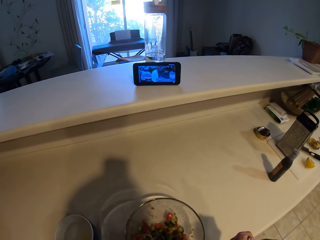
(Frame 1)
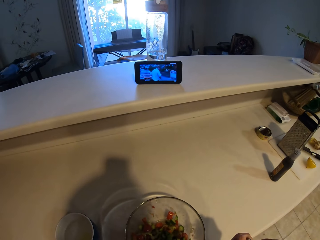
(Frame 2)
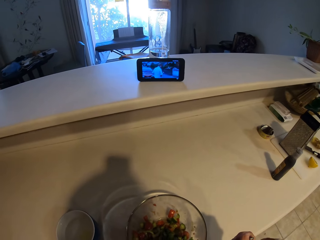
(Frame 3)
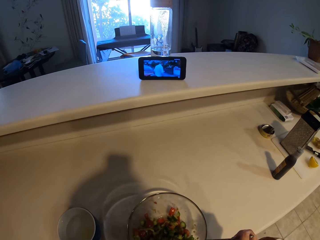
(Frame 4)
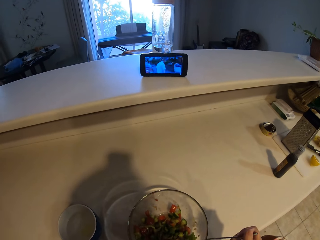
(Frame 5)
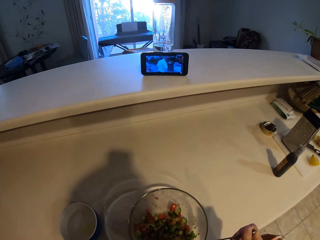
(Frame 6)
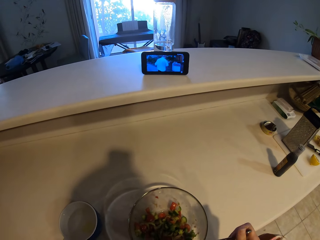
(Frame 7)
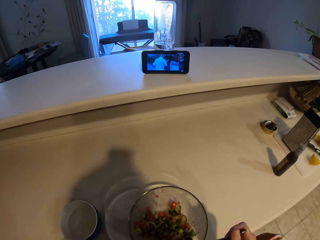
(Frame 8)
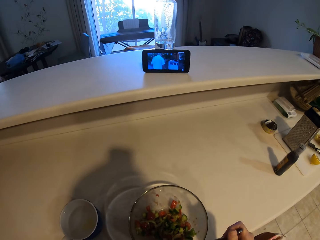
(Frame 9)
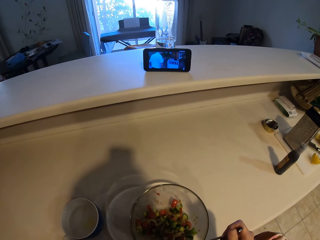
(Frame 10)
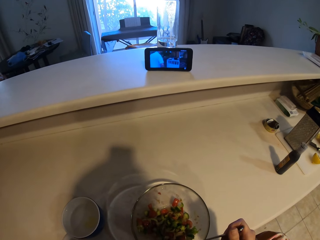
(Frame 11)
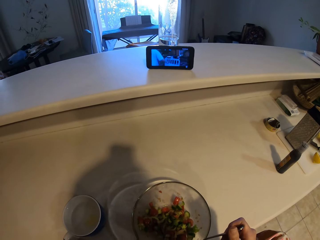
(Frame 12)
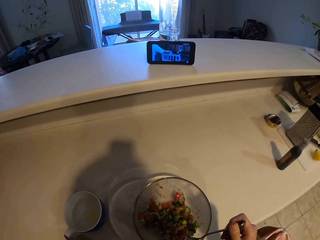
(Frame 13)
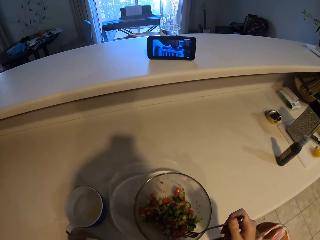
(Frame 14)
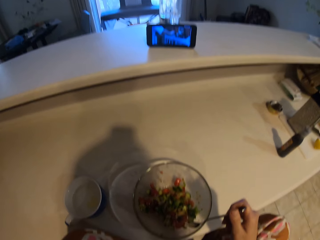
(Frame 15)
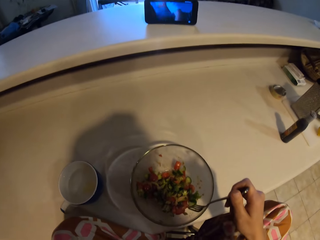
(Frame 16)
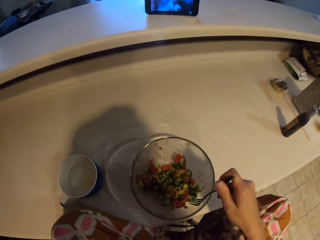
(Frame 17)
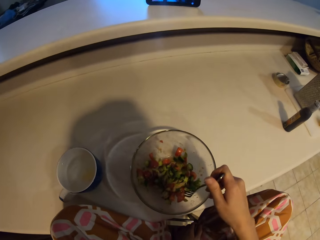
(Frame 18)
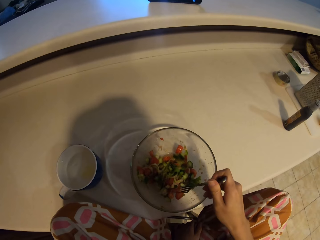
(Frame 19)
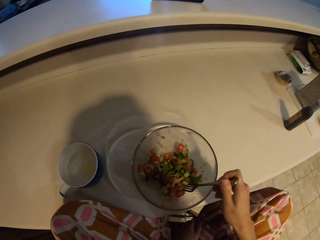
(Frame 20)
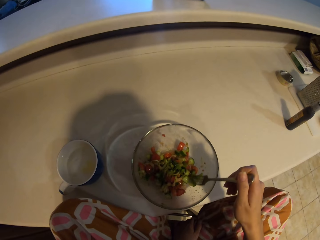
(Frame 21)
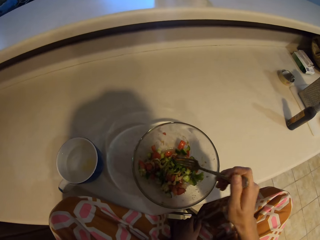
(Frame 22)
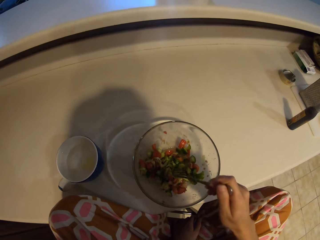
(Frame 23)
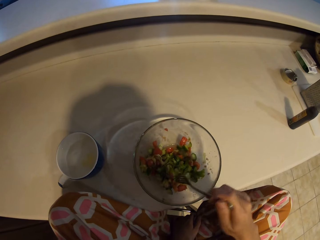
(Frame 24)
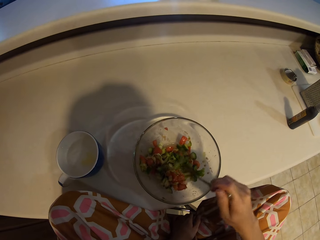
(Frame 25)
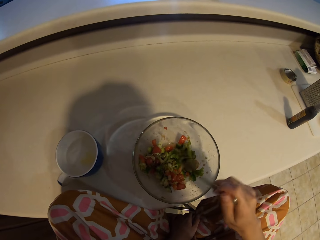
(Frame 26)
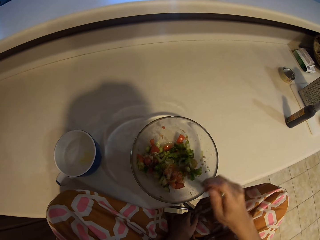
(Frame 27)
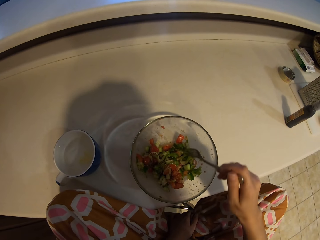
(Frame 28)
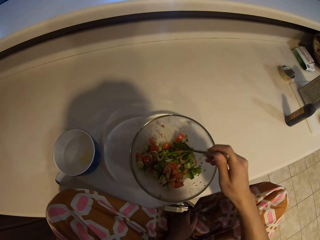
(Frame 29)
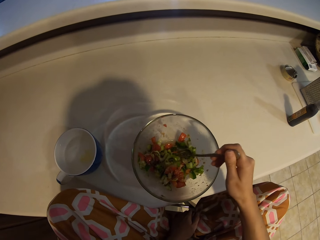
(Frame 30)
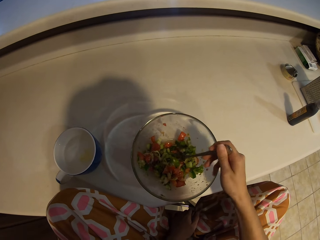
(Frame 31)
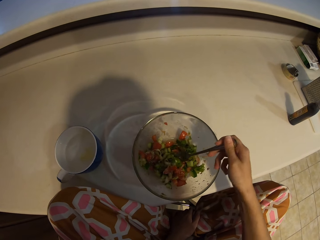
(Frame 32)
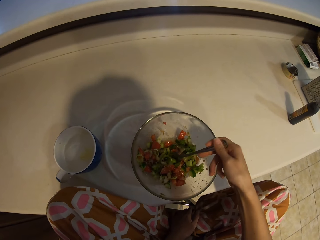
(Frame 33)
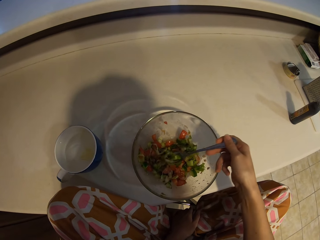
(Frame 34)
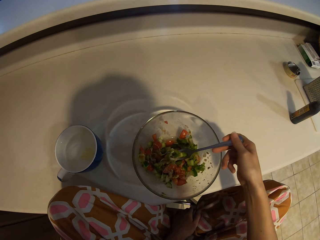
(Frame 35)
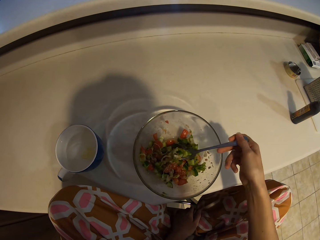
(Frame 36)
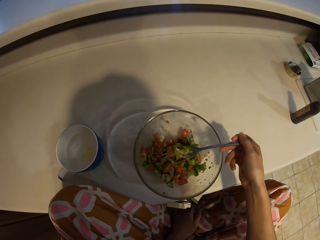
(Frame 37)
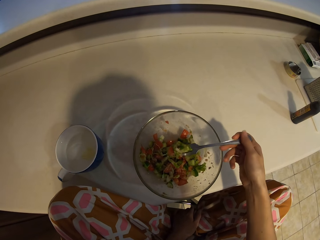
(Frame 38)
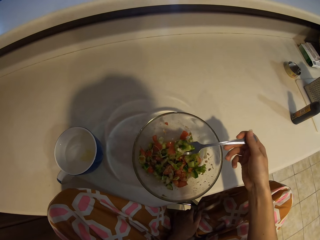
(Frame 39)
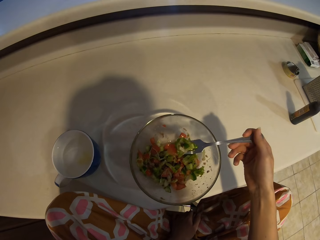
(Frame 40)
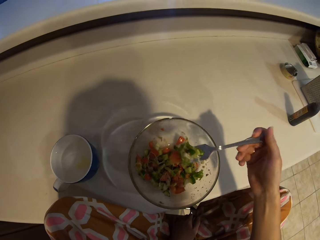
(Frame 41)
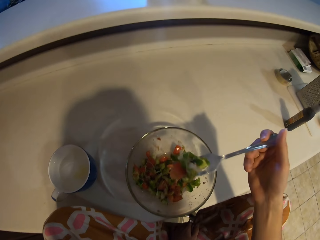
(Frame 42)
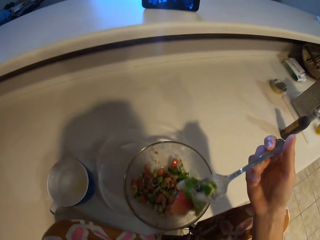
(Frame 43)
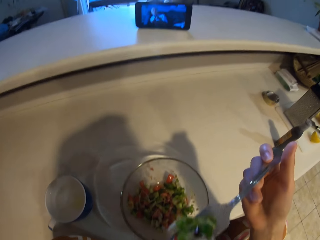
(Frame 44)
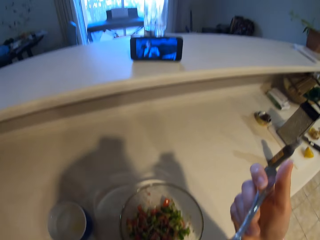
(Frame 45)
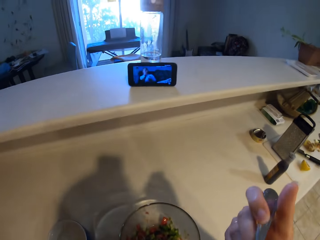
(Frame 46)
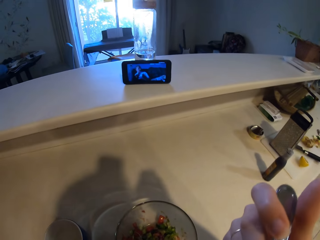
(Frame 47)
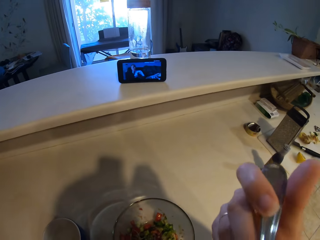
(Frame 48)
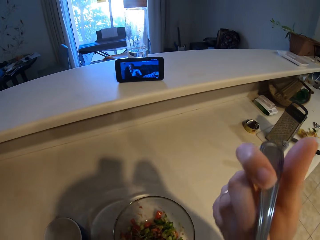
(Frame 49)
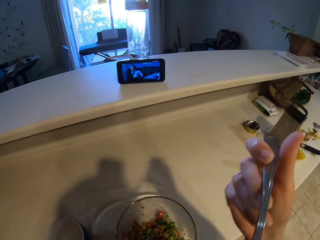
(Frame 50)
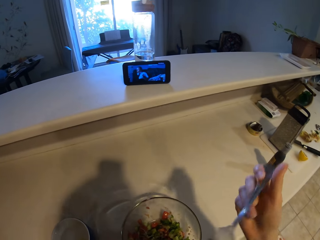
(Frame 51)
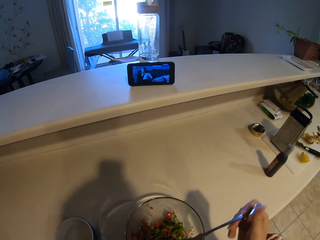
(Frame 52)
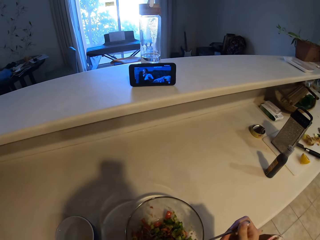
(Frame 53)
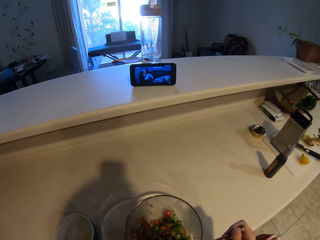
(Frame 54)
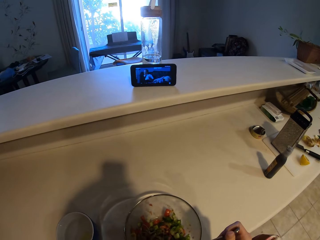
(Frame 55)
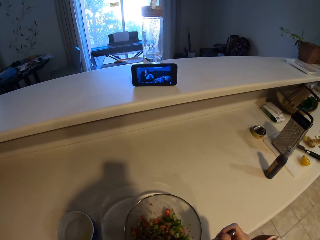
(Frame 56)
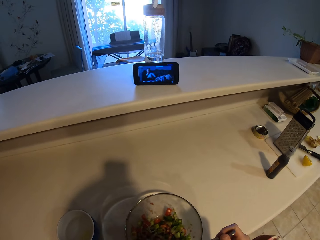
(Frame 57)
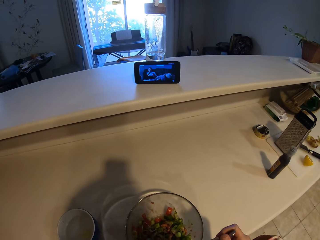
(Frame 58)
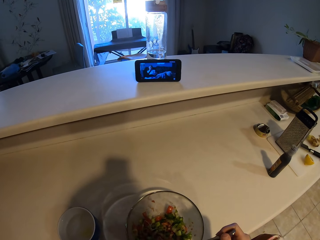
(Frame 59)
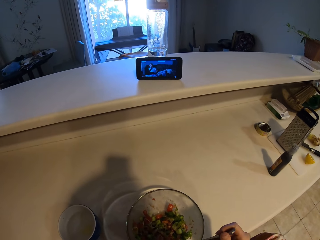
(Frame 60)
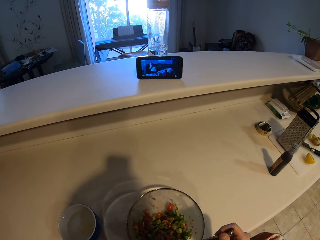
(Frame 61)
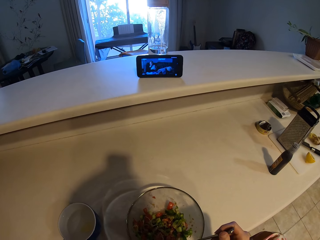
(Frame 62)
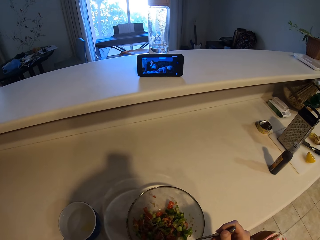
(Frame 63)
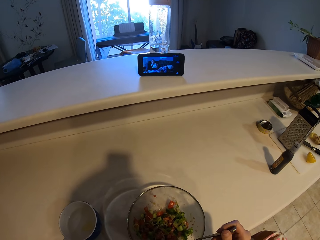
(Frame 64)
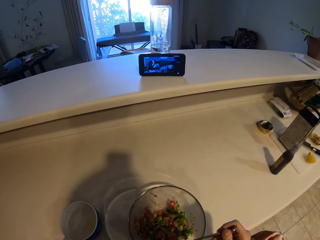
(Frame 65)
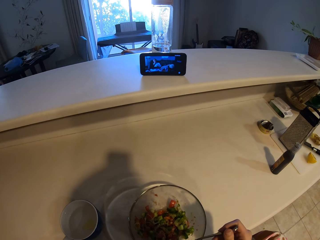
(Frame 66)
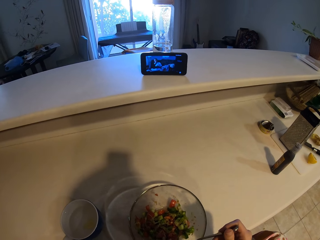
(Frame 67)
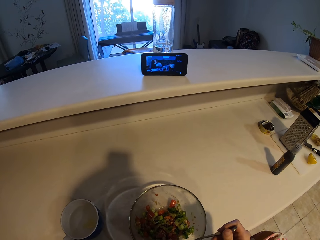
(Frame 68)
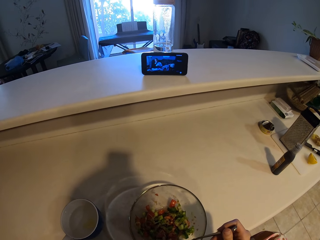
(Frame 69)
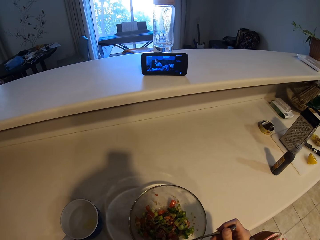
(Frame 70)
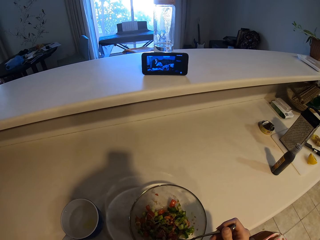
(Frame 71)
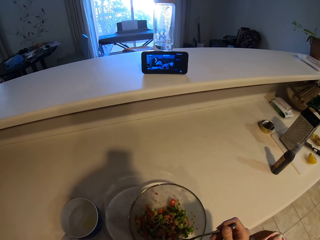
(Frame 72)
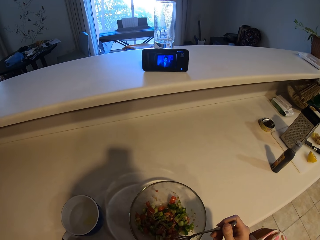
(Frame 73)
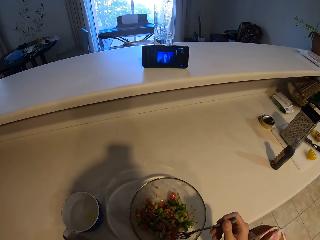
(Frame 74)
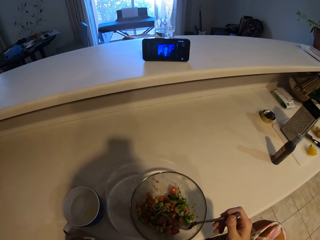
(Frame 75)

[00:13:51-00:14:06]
The camera wearer puts a fork in the bowl. They watch a movie on the phone. They stir the food. They scoop the food. They lift the fork. They eat the food. They put the fork in the bowl. They watch a movie on the phone again.

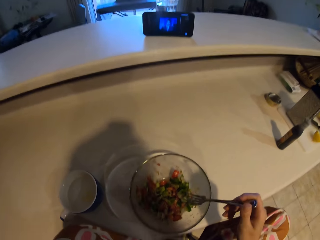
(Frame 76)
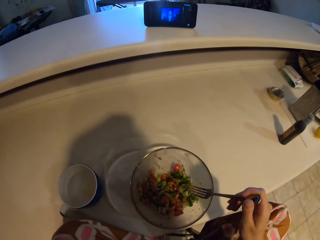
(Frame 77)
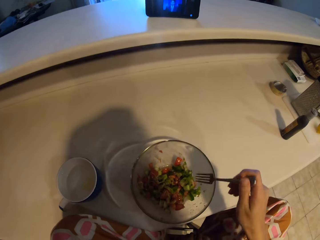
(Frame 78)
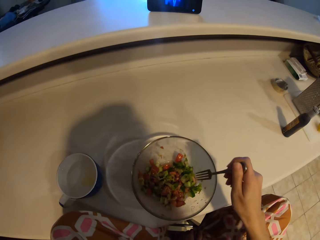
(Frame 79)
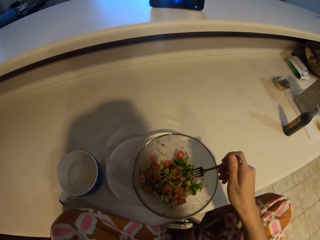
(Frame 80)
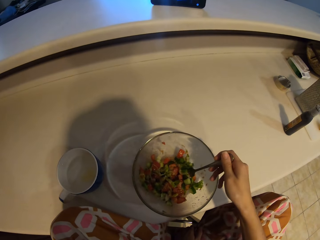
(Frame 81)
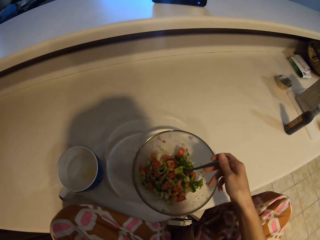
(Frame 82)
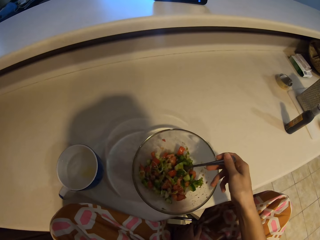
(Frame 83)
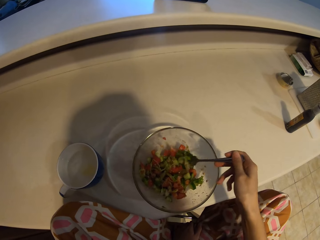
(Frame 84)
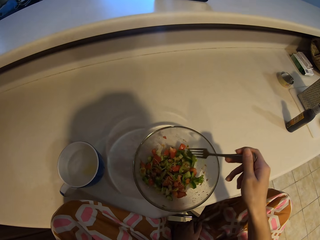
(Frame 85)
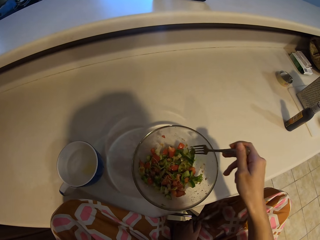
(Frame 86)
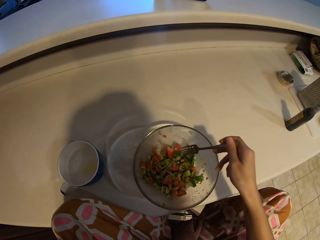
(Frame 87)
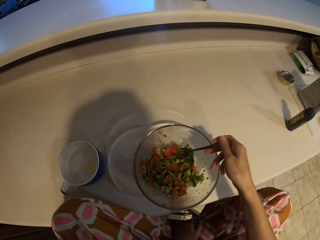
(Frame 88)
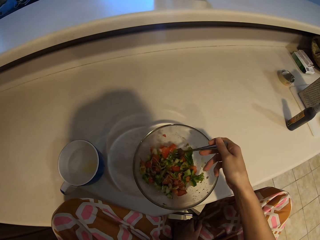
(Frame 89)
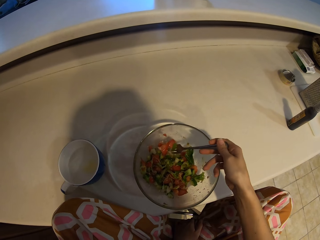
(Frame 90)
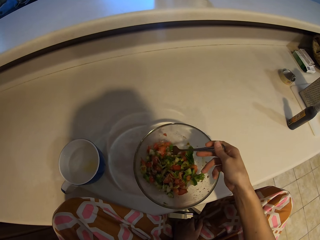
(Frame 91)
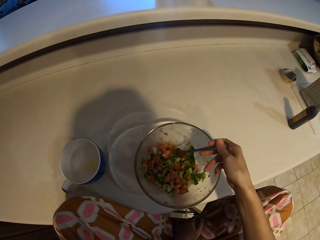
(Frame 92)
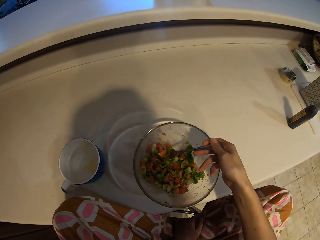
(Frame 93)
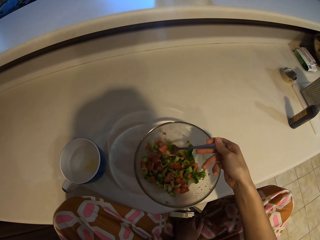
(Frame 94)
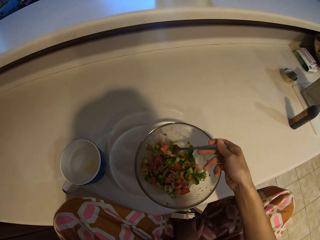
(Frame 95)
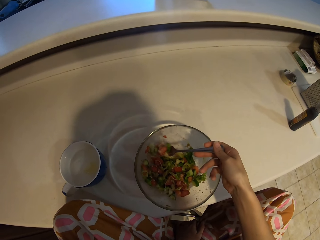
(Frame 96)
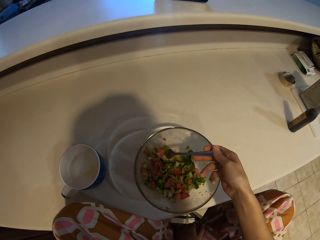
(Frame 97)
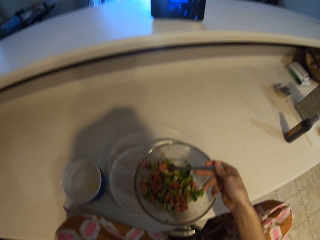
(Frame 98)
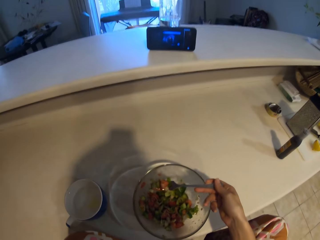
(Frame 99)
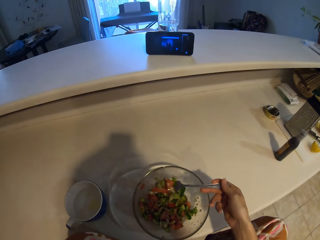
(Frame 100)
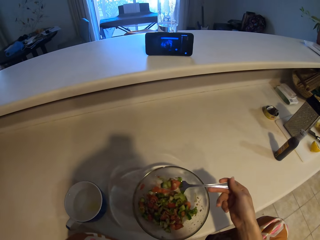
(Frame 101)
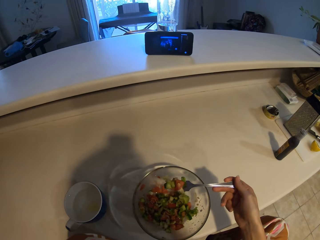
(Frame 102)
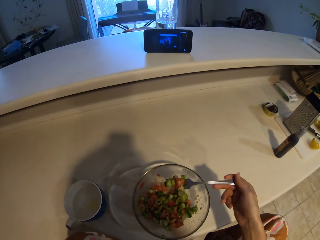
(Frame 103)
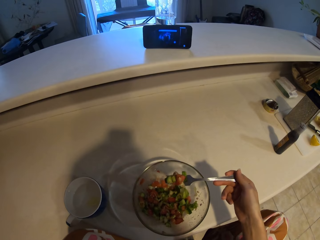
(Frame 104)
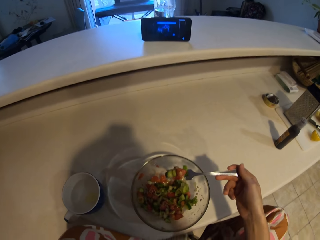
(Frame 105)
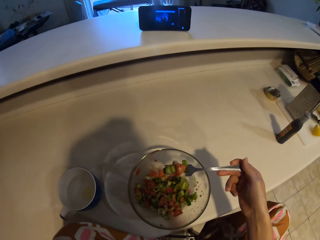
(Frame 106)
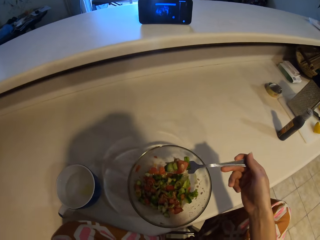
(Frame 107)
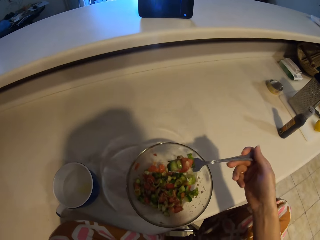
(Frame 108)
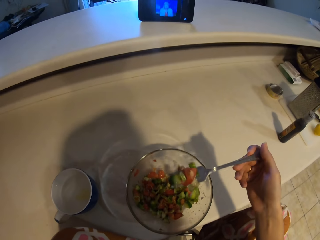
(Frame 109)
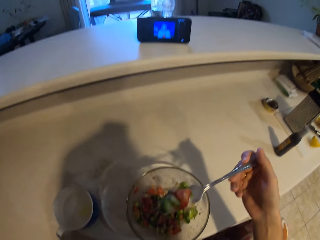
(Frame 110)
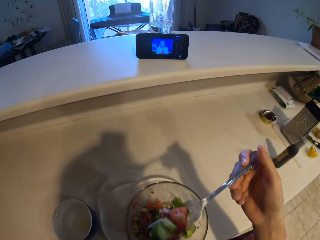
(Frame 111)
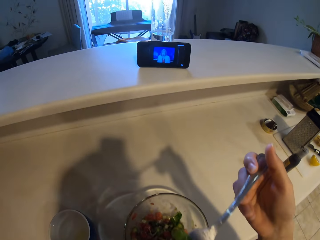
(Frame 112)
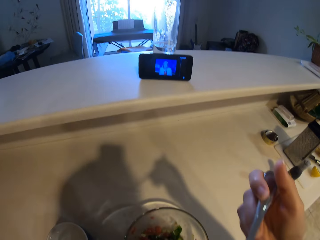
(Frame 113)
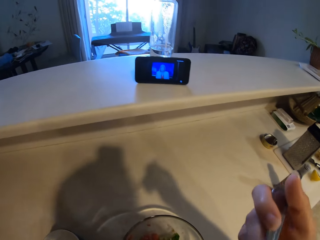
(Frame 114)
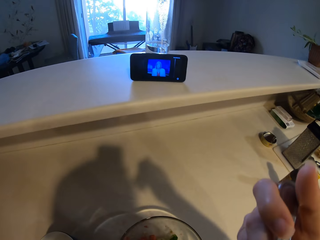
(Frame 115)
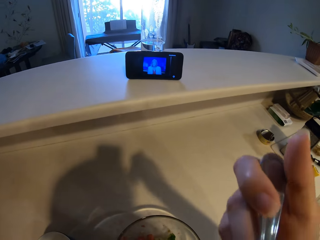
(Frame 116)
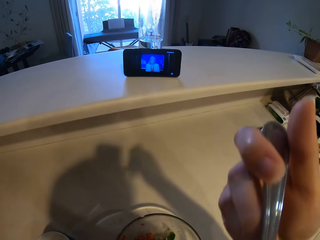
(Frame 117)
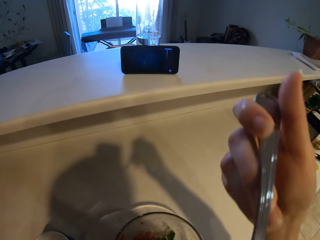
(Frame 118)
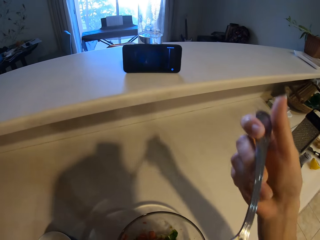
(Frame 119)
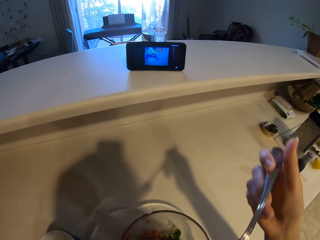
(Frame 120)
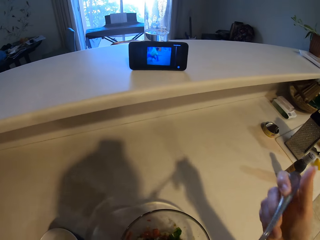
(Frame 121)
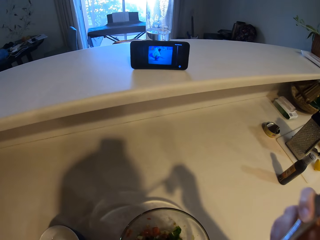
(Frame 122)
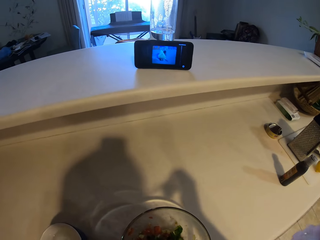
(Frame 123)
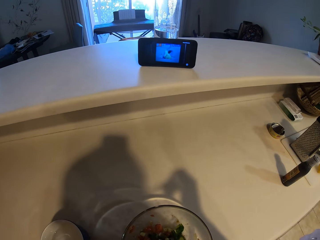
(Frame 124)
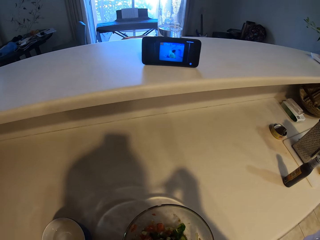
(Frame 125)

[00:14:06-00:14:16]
The camera wearer scoops food. They stir the food. They scoop the food. They lift the fork. They eat the food.
